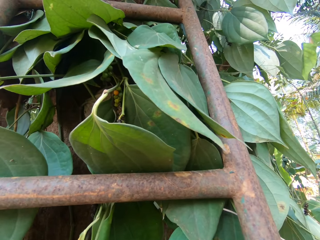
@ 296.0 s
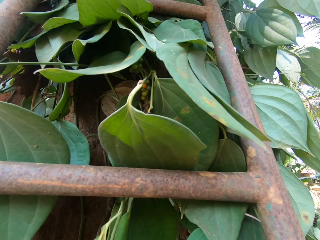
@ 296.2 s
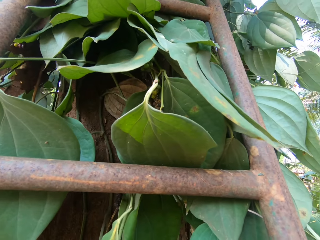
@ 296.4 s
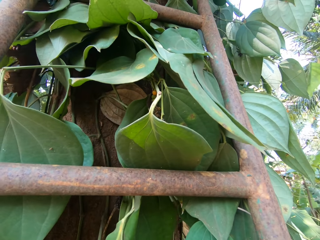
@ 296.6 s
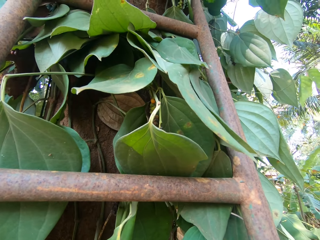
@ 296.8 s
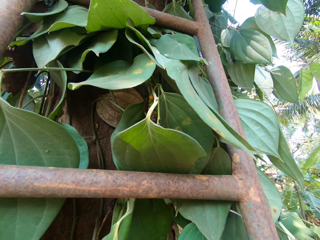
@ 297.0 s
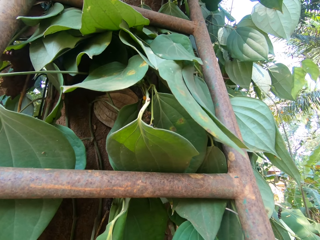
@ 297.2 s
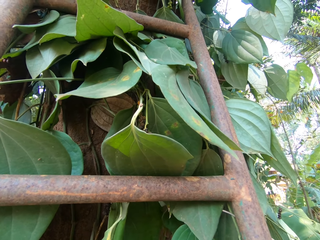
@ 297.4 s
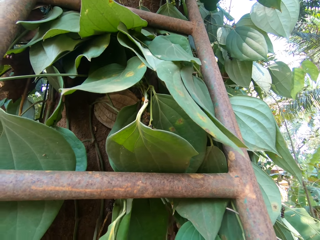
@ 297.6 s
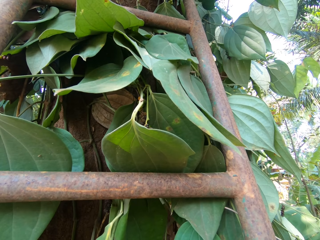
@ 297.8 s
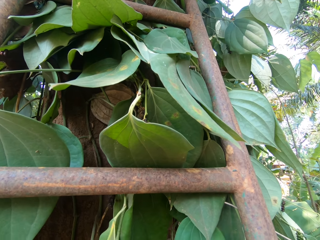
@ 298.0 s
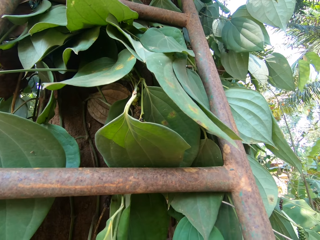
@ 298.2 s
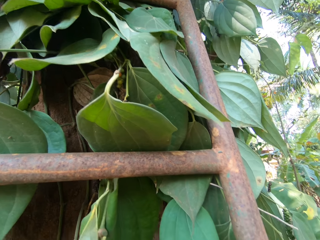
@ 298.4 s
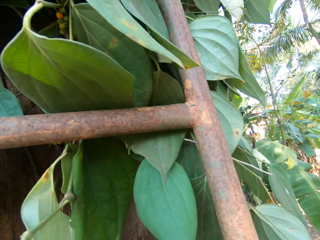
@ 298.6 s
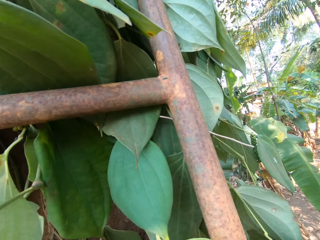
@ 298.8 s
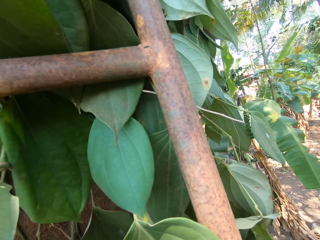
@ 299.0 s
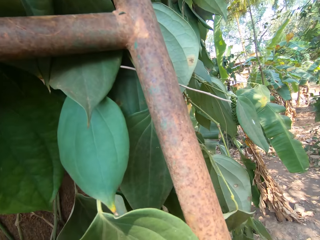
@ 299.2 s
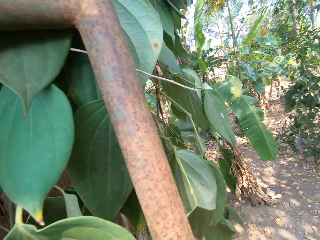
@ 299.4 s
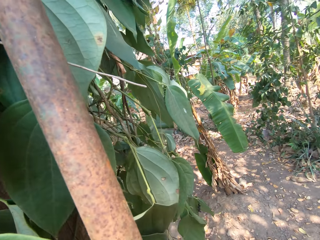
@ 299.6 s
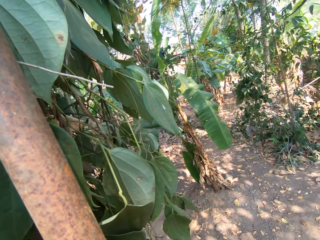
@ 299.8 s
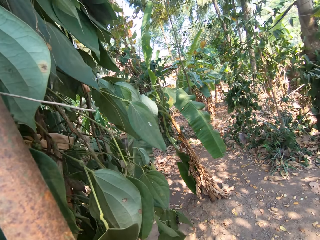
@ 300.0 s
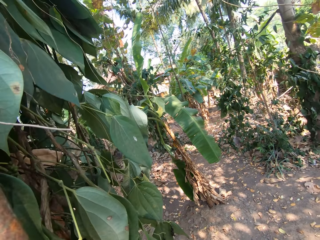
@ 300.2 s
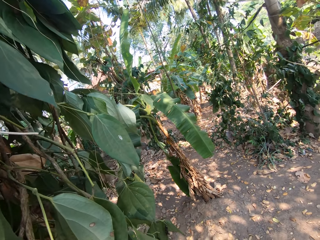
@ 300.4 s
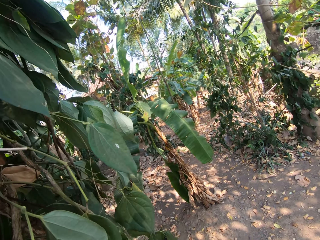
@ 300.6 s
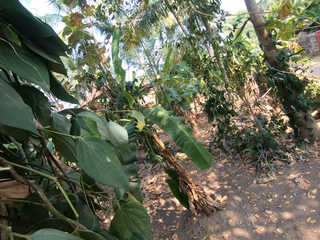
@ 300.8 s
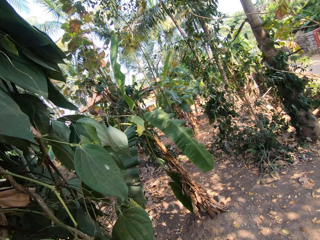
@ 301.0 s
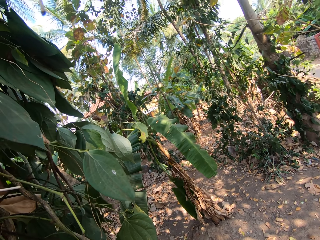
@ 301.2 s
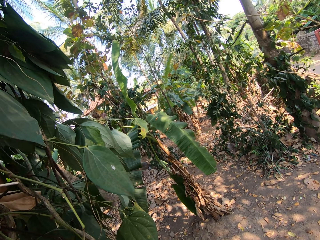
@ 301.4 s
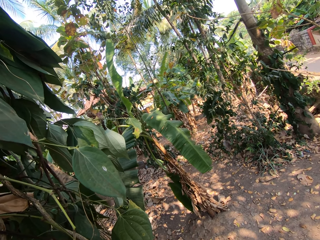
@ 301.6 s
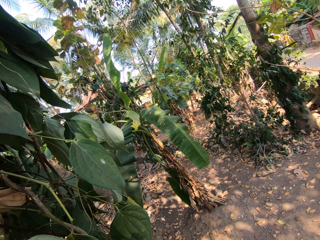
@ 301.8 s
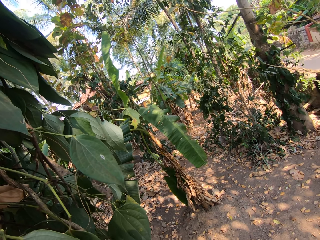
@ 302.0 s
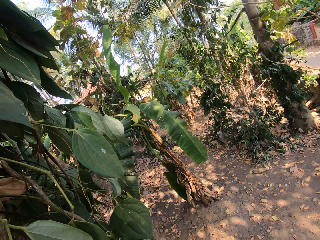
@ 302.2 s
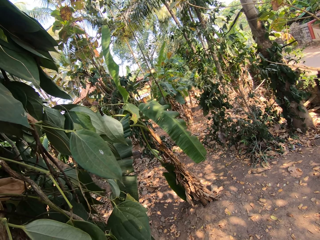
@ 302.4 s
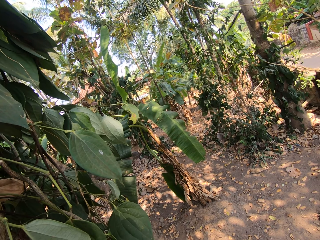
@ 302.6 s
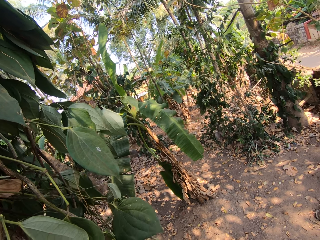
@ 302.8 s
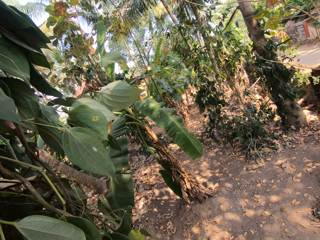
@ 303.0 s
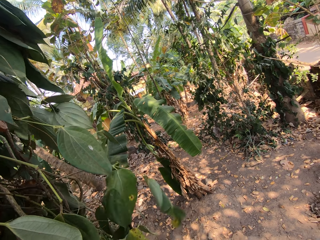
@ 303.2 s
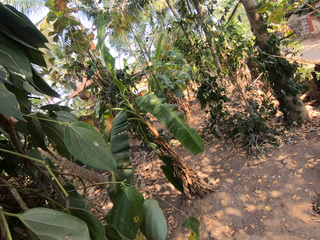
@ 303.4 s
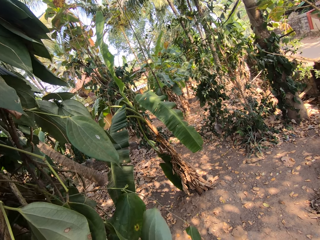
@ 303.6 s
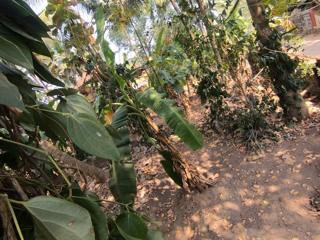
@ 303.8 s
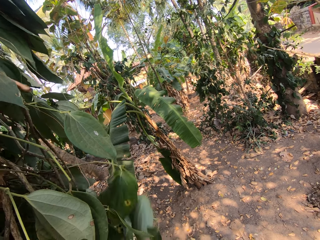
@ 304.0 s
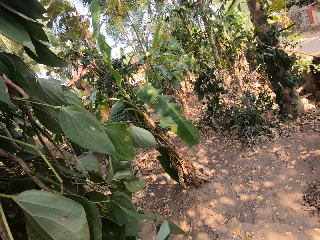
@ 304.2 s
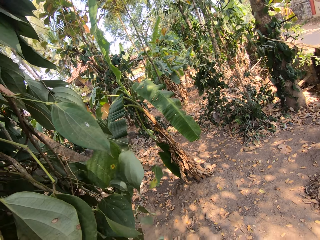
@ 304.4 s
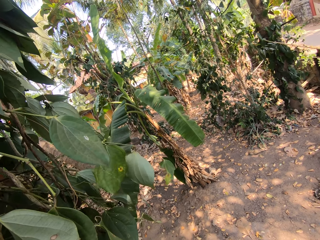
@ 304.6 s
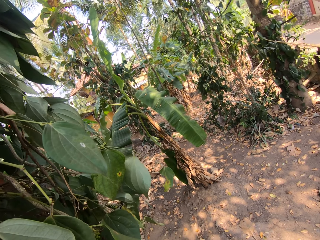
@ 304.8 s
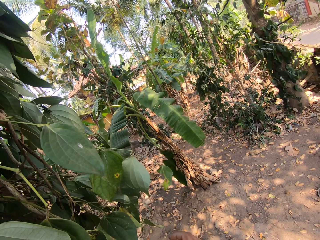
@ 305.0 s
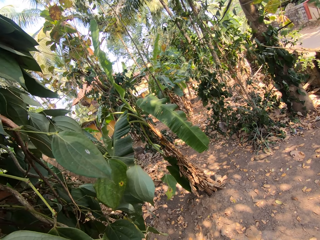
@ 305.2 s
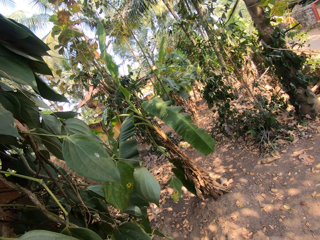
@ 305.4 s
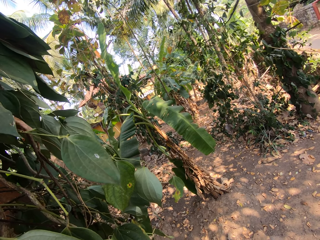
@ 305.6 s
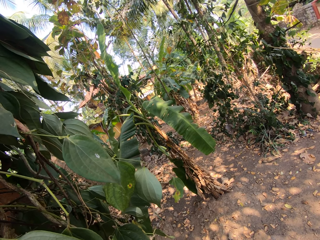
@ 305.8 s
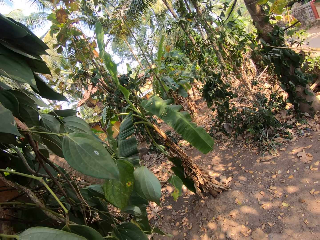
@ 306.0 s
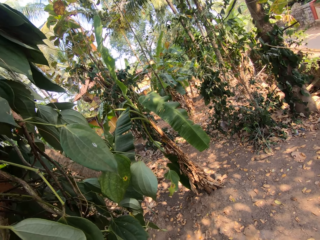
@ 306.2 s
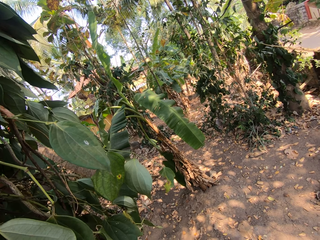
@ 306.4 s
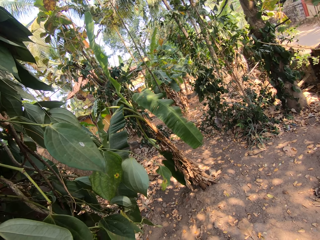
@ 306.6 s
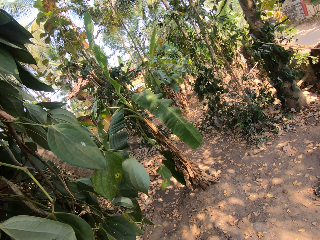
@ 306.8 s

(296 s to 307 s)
The camera wearer cuts a leaf from the tree with his right hand.

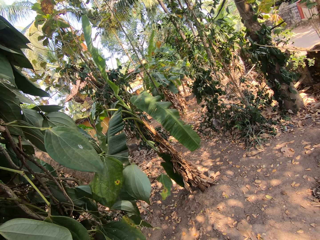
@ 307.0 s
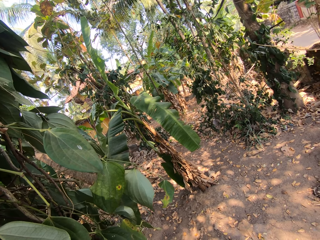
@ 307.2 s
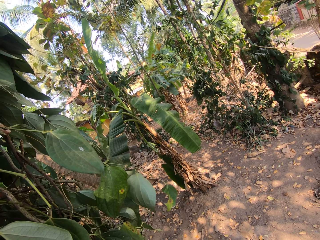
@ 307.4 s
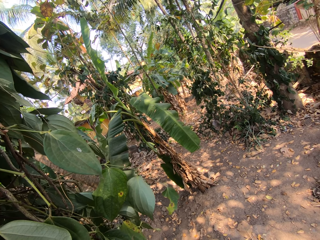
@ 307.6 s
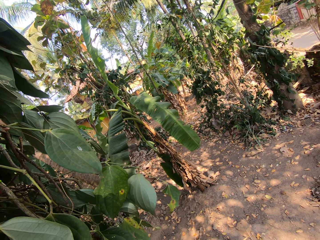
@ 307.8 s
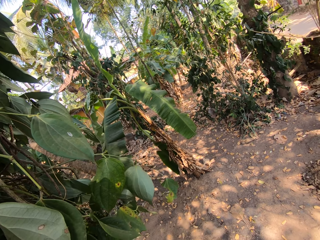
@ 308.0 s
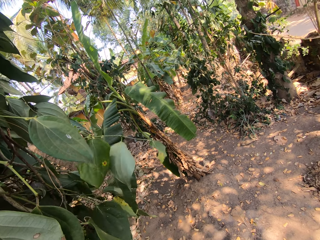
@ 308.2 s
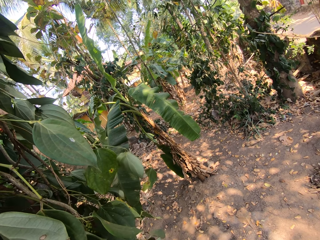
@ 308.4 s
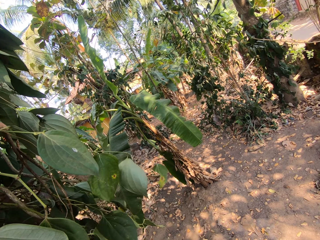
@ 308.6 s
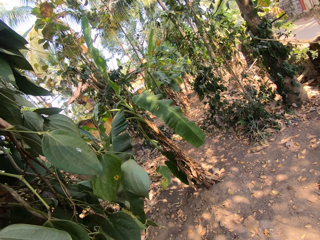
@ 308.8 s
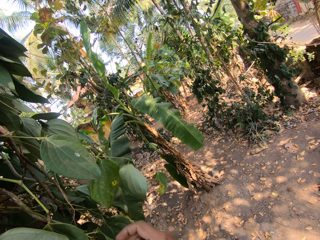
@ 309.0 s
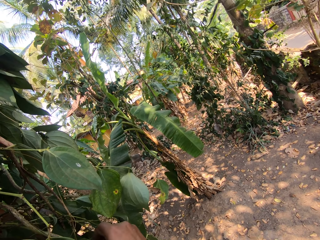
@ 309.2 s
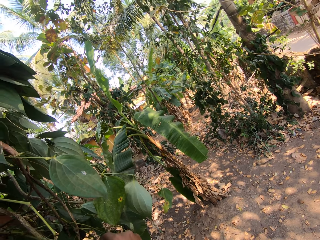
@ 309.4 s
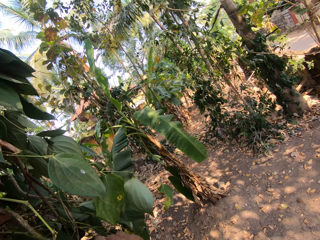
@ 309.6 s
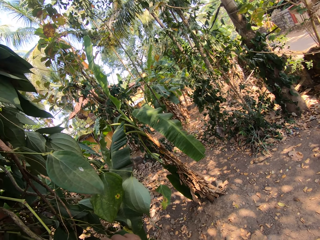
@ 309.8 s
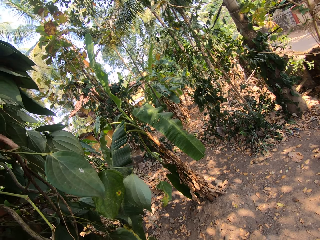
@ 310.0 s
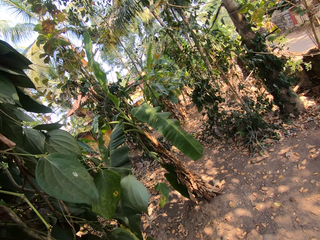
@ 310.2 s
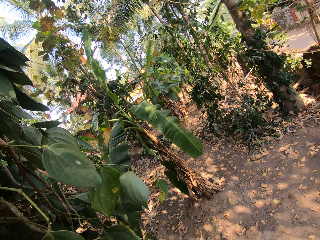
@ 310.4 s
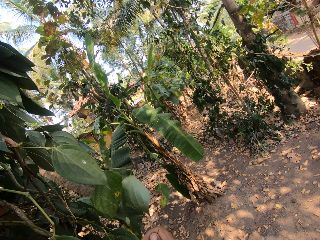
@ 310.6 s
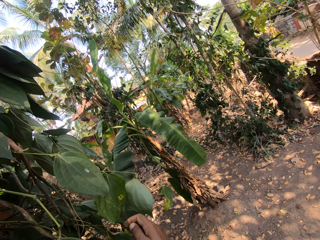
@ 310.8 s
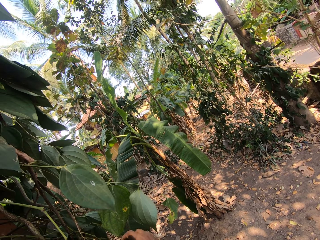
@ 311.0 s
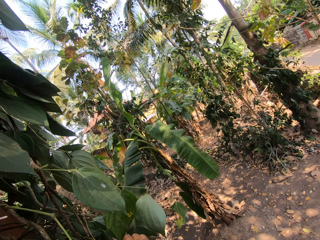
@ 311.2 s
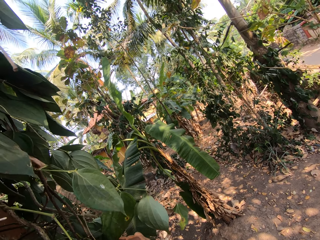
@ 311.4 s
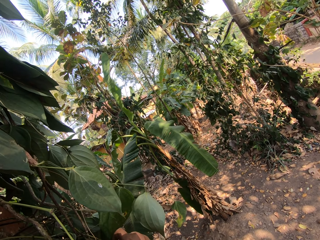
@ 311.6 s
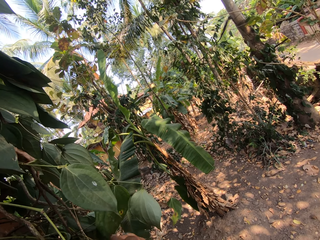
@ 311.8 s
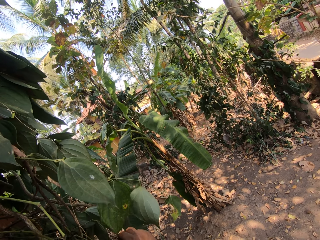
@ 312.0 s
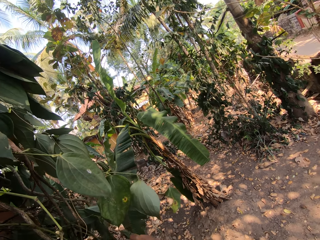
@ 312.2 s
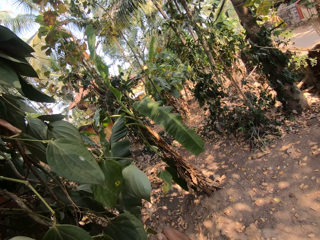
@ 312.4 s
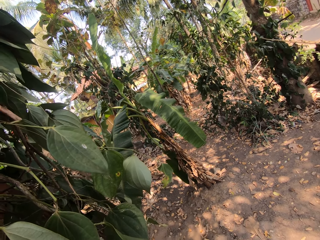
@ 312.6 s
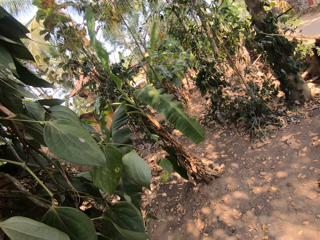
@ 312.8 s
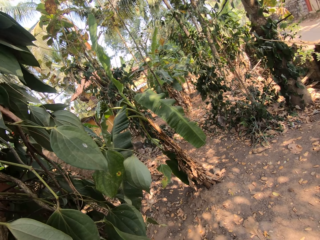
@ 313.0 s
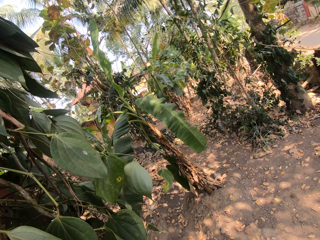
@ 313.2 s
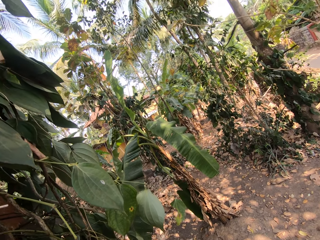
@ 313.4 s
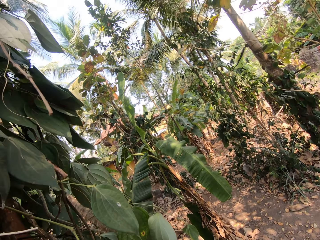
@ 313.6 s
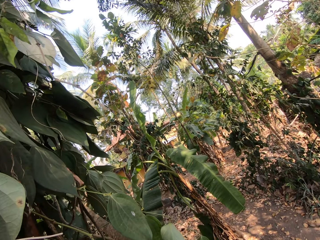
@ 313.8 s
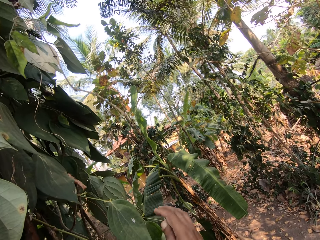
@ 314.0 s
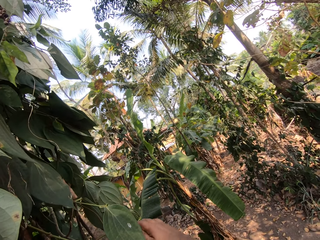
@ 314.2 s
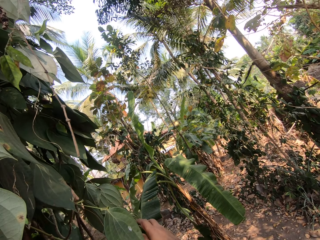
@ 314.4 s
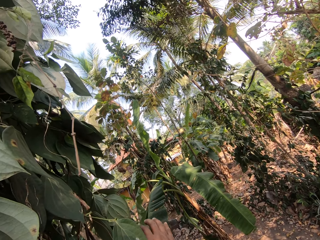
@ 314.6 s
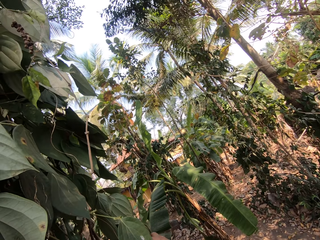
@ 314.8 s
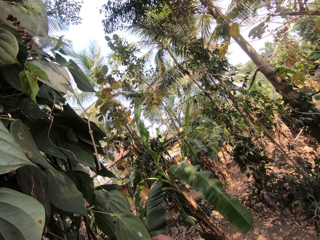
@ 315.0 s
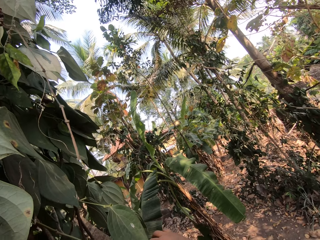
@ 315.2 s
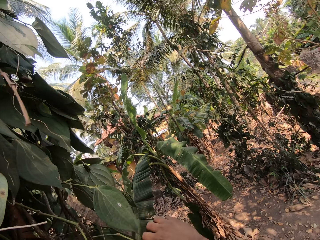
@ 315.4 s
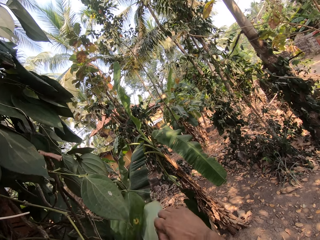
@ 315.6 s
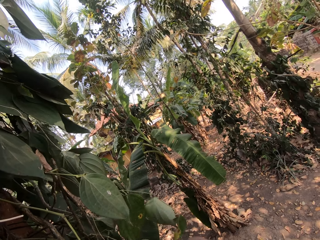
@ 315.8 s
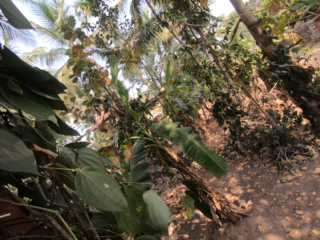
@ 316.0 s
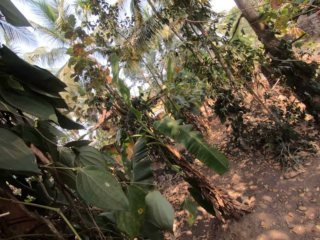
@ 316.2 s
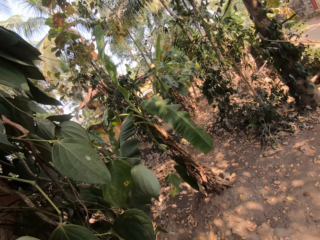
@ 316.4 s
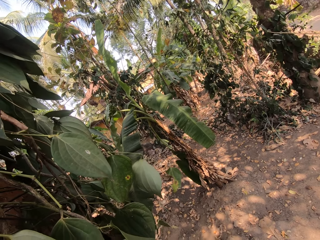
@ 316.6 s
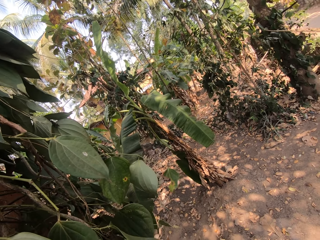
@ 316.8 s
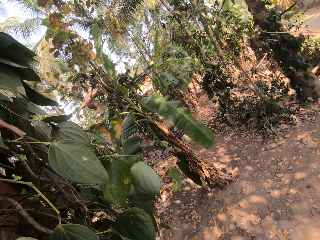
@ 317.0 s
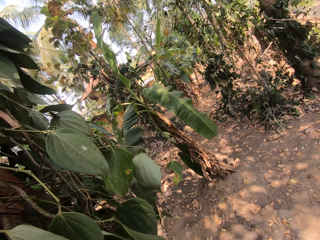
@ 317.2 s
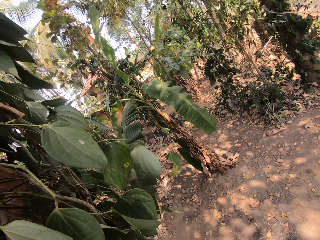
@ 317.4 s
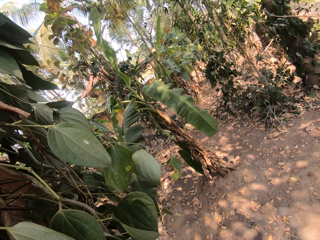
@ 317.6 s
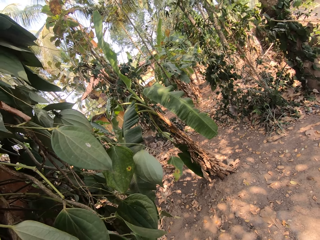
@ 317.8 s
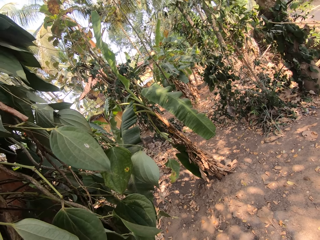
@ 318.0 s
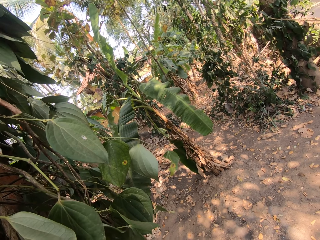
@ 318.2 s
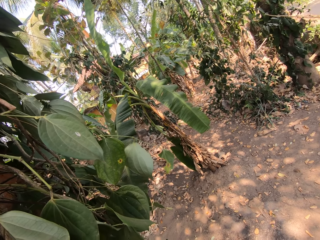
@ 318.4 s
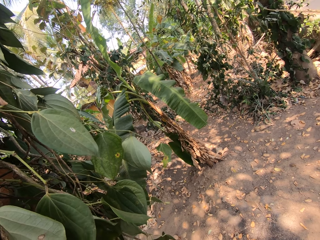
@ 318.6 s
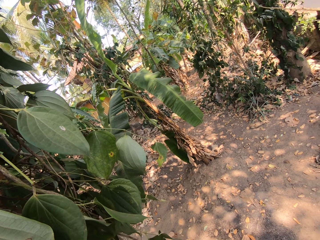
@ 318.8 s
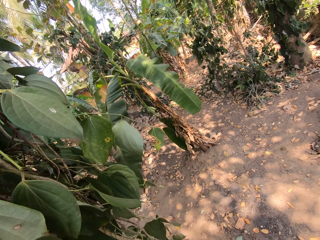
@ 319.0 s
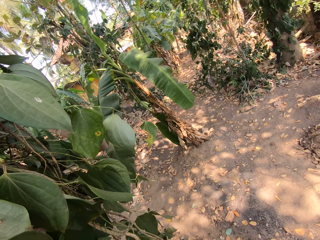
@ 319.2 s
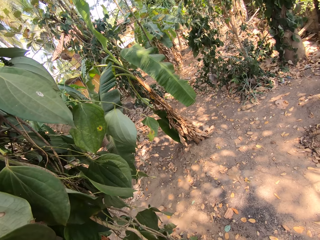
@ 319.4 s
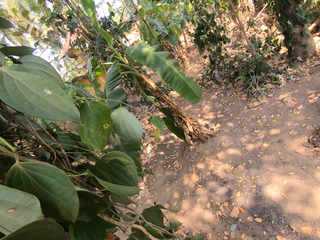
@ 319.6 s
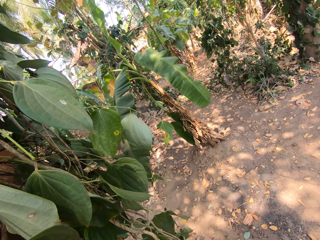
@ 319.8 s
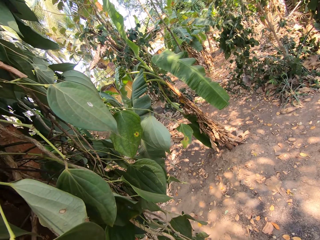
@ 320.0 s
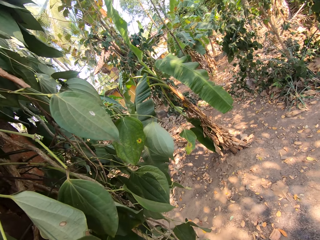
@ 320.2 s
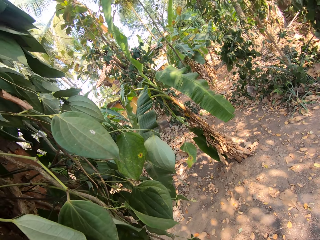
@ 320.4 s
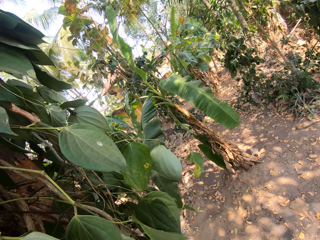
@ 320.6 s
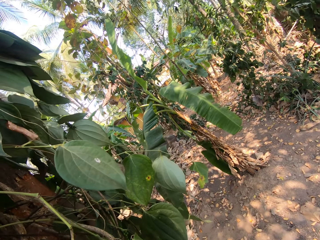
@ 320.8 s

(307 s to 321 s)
The camera wearer cuts a leaf from the tree with his right hand. He does it repeatedly.
